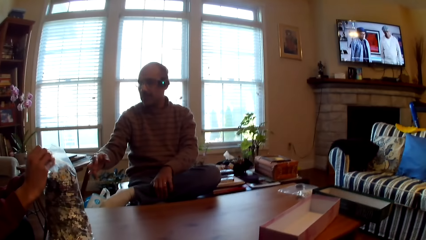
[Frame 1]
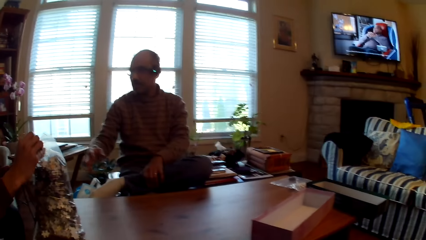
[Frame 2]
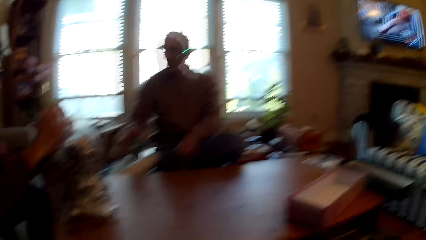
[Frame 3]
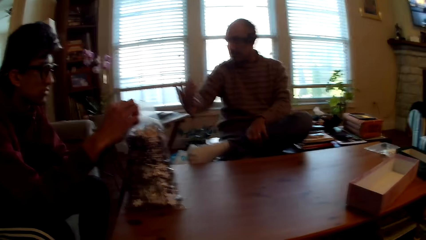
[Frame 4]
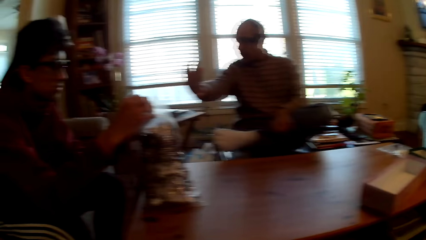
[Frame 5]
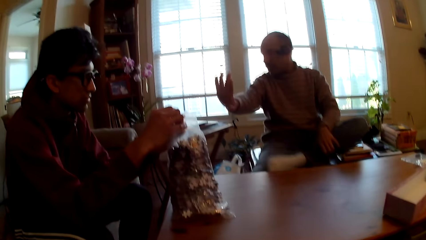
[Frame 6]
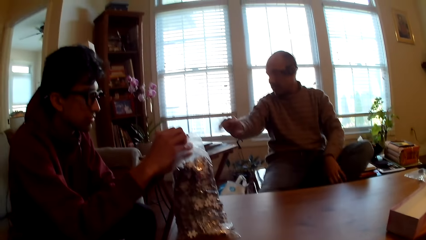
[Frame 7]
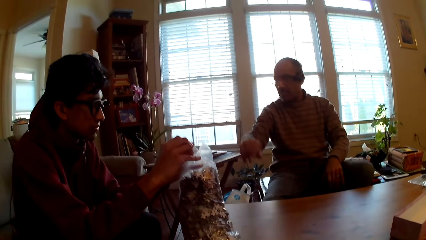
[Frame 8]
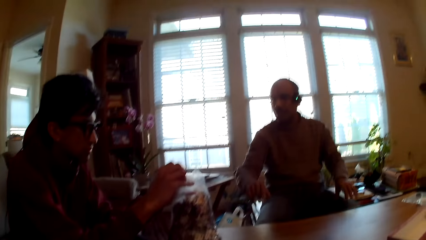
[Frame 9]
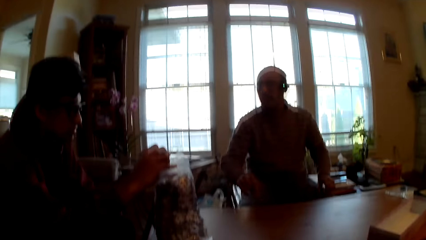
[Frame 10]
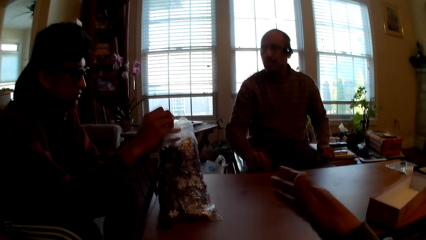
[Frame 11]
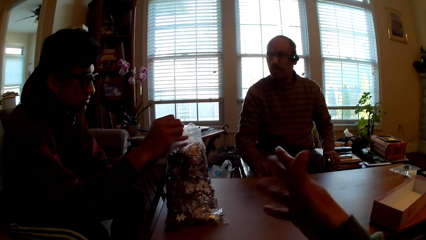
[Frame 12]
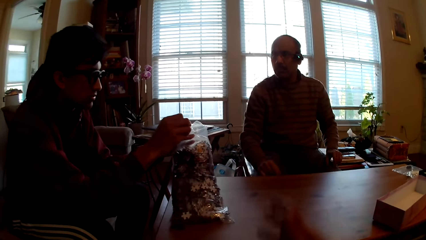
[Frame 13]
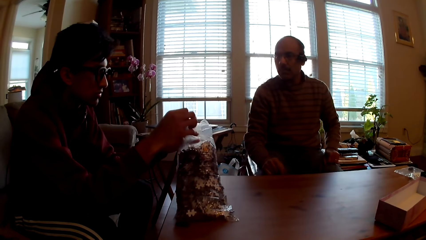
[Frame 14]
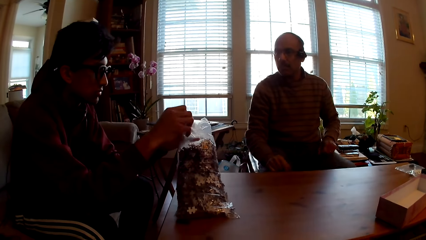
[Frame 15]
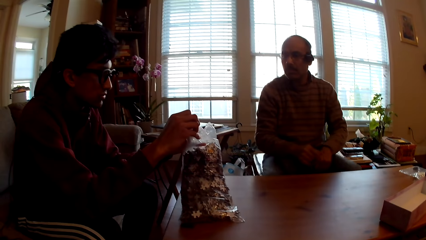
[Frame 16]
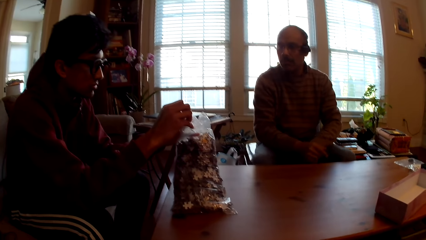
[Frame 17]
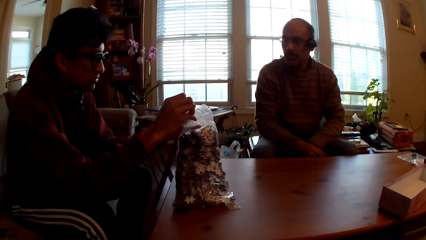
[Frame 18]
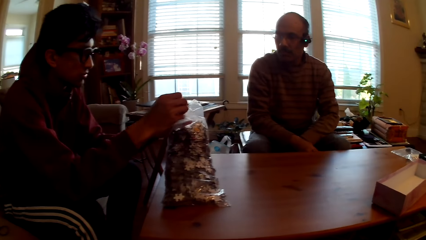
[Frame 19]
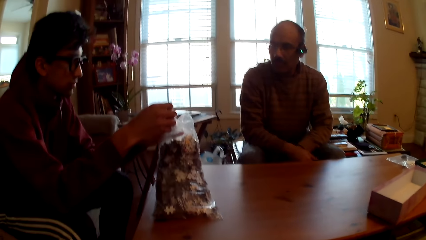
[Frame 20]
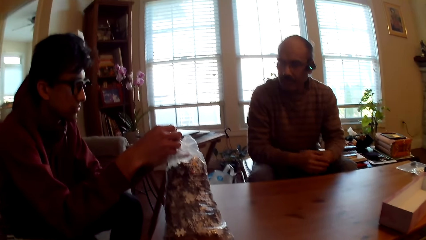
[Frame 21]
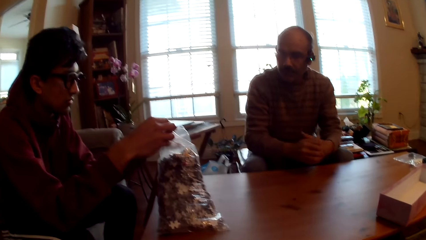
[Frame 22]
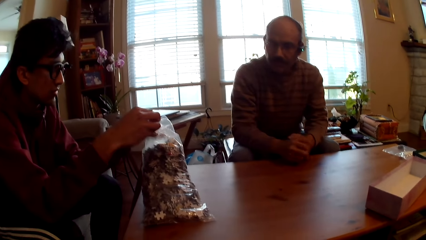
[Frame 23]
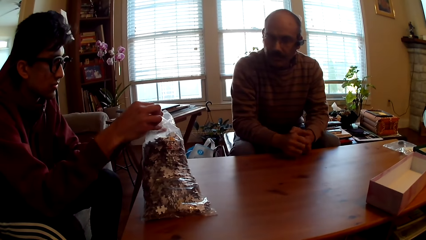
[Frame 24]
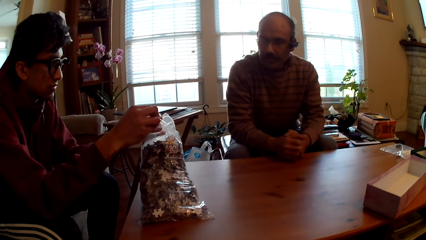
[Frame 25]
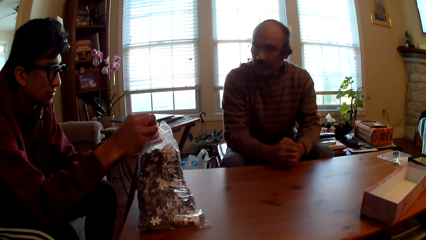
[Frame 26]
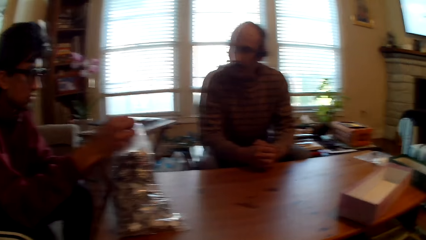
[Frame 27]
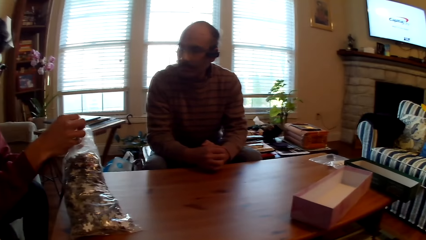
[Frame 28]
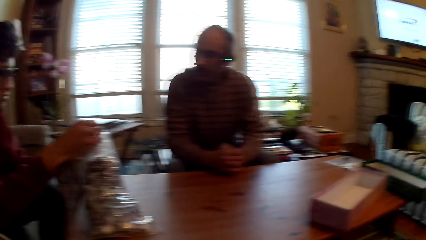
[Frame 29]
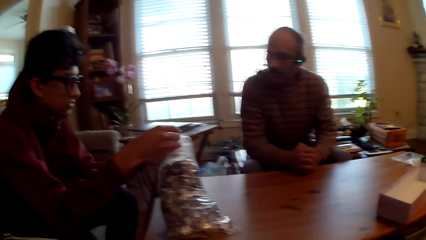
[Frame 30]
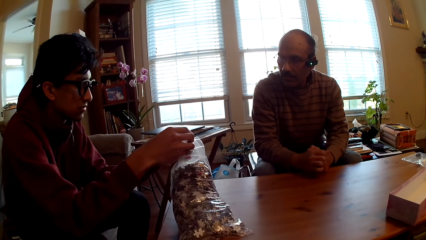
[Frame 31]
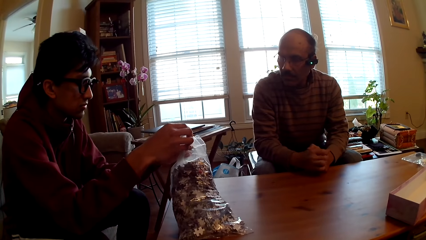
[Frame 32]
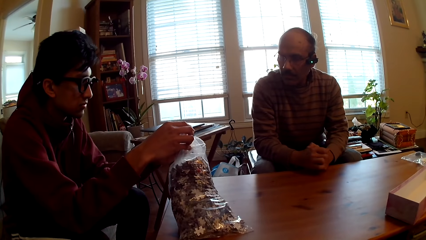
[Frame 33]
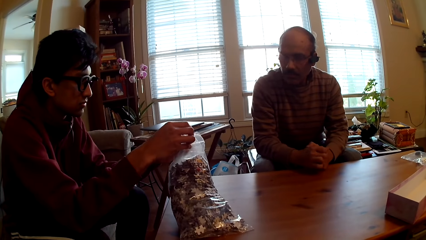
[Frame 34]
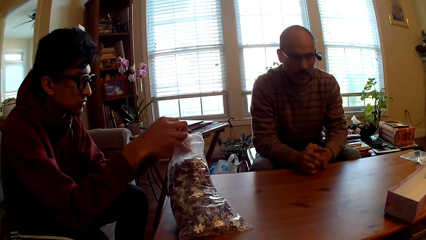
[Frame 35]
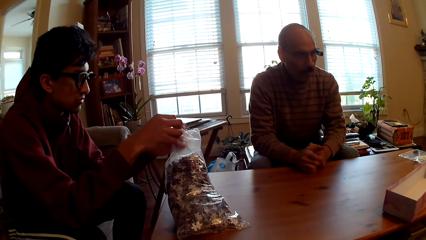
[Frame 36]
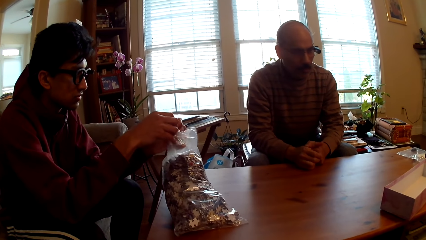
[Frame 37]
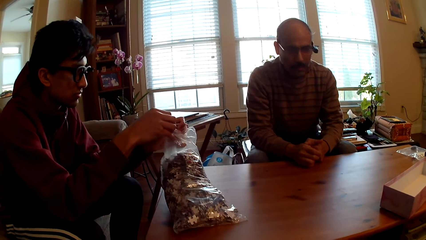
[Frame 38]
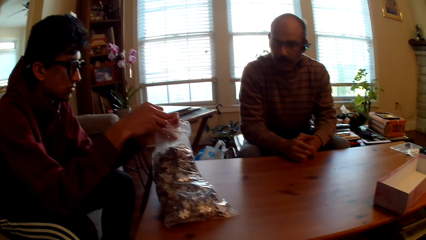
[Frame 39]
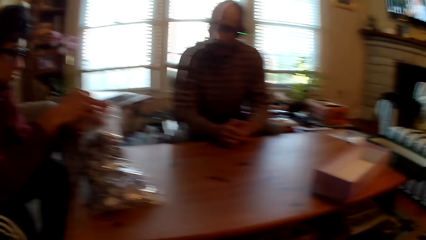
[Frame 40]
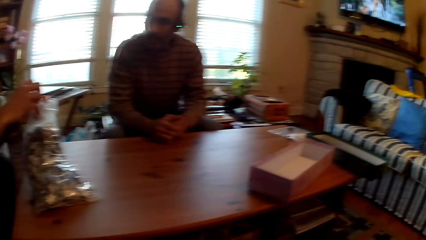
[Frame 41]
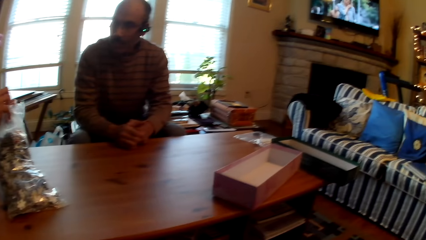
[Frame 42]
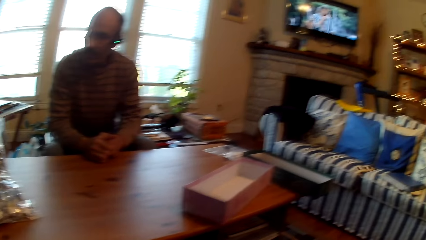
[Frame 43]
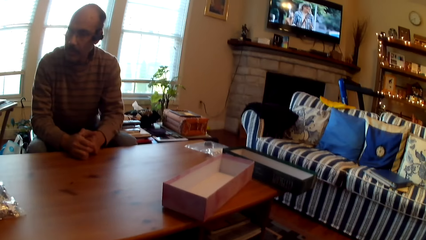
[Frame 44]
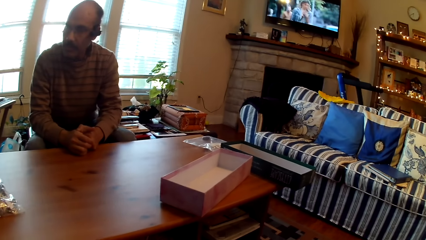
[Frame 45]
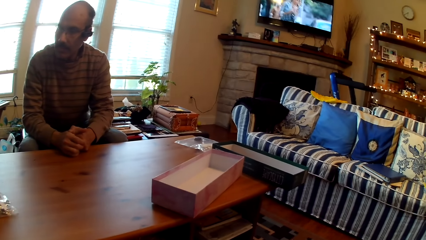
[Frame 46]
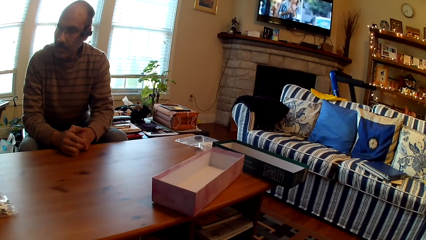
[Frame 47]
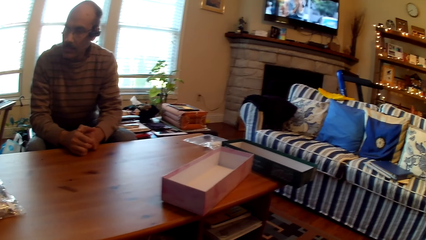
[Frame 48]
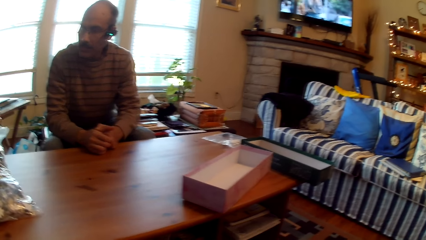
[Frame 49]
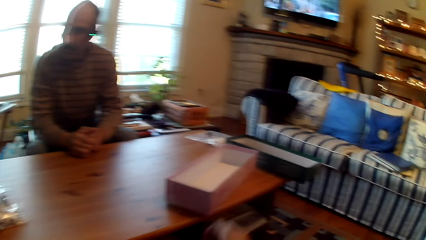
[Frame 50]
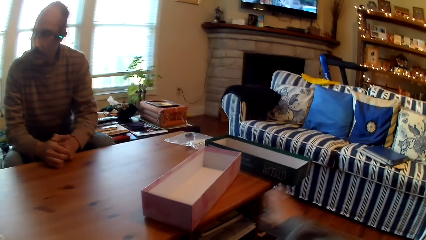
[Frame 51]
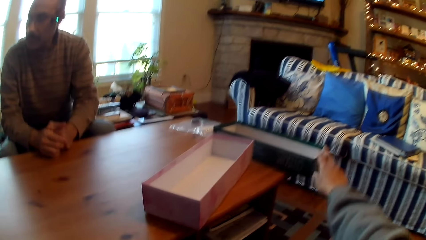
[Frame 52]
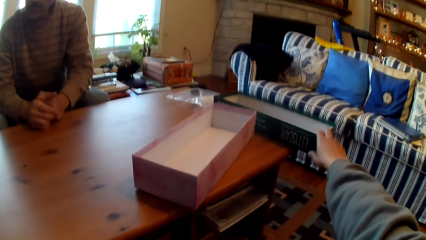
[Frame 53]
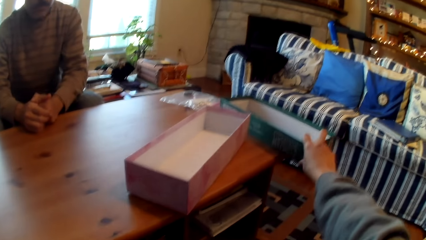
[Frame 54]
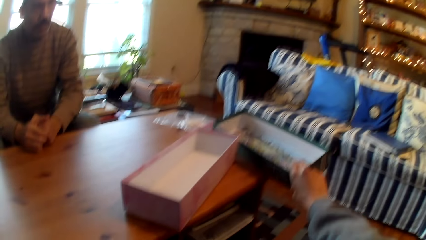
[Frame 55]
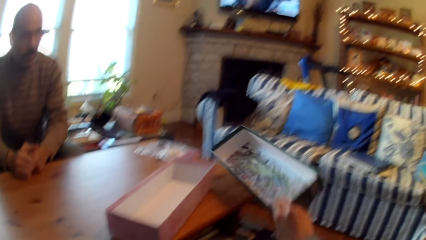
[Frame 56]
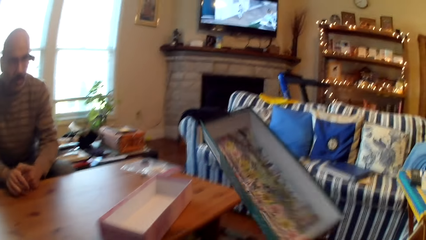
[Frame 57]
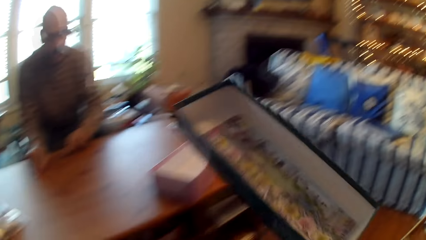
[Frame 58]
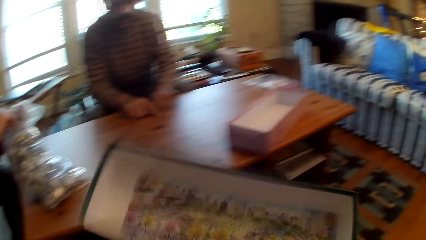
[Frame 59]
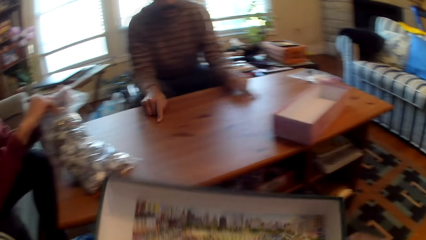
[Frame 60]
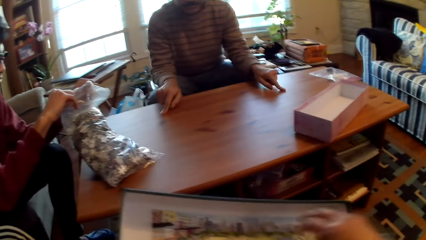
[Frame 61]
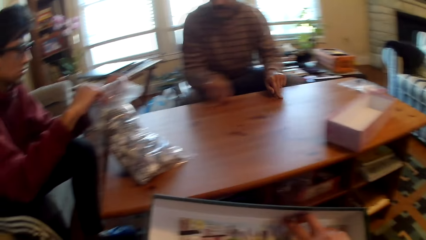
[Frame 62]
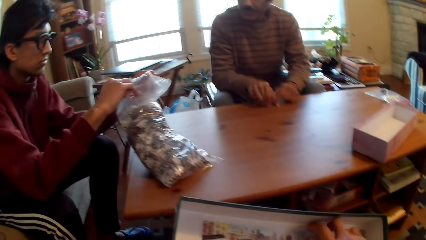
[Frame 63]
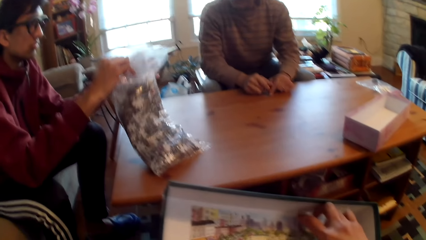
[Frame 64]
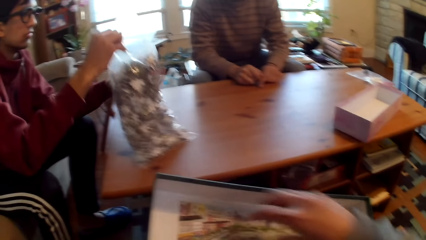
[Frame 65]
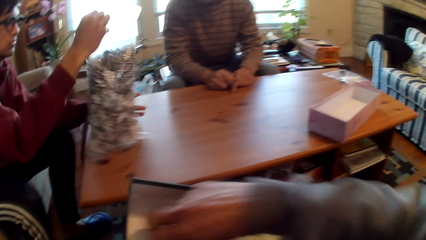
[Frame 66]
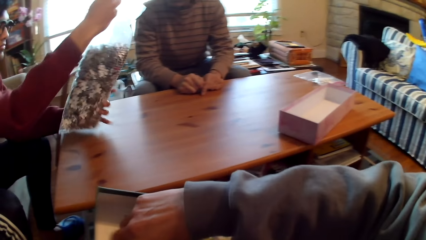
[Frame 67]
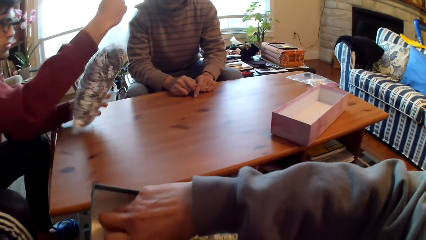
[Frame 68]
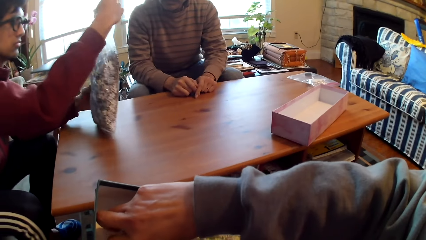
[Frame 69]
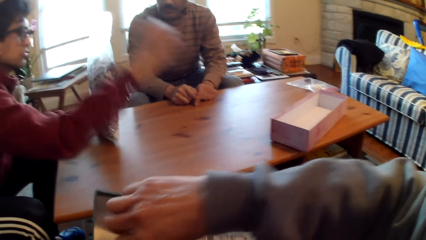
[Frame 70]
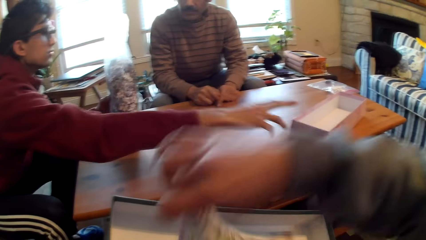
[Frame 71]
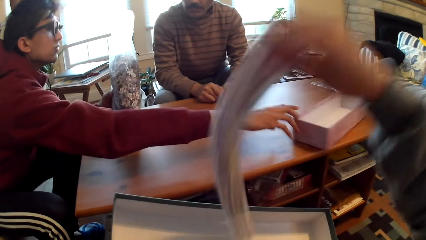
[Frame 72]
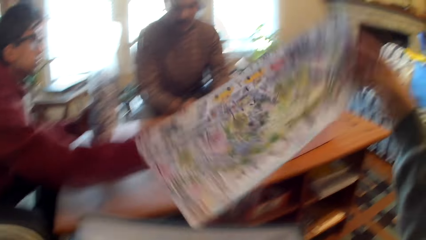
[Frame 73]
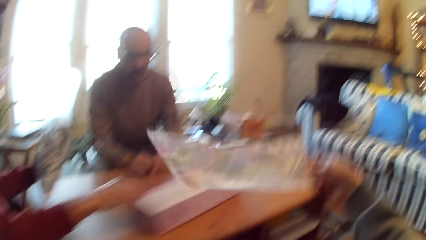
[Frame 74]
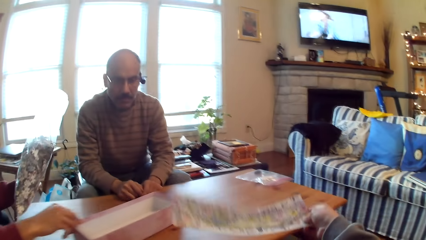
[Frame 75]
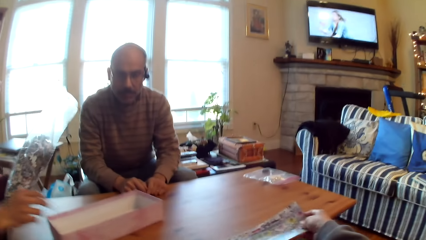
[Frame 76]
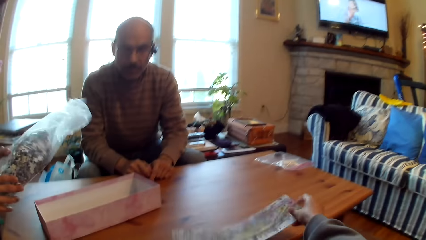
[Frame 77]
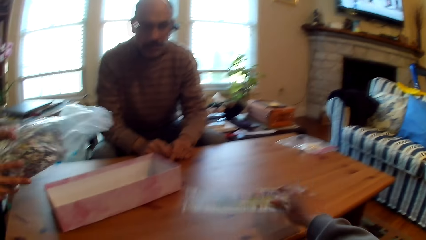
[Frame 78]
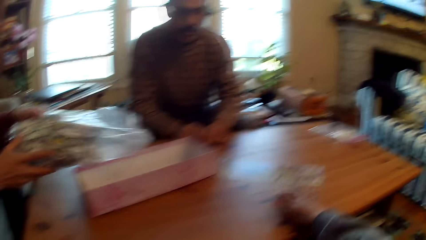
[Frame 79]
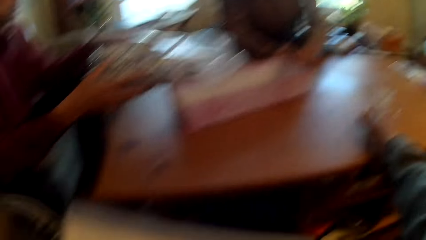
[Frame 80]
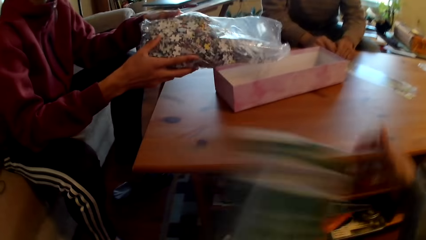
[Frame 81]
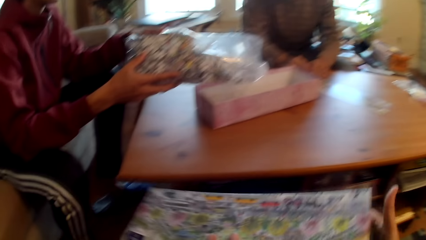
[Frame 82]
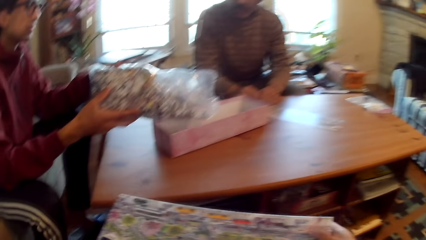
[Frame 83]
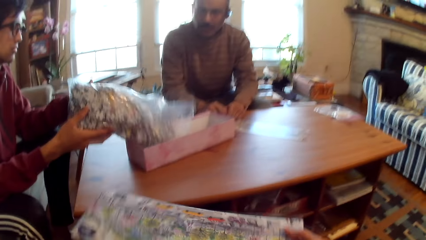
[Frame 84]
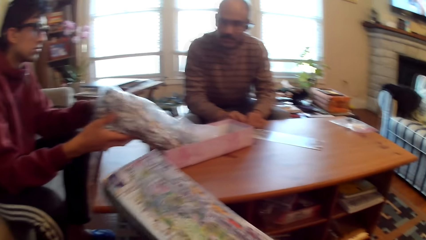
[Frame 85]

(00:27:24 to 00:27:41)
The camera wearer converses with a man. They move the hand. Another man opens the nylon bag. The camera wearer looks around the room. They pick a box from the table. They remove the paper from the box. They touch the paper in the box. The other man pushes a box to his side on the table. The other man moves the cards. The camera wearer places the paper on the table.
